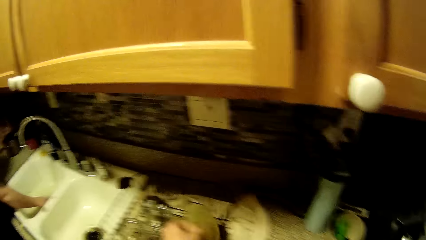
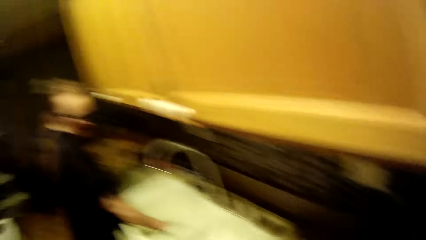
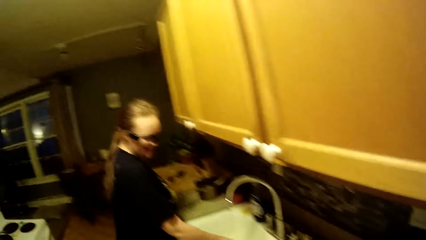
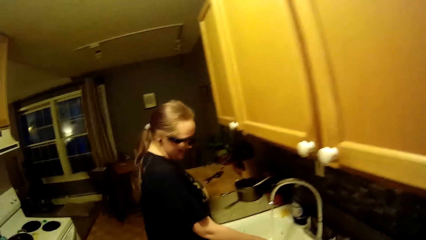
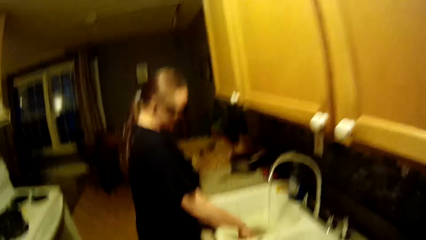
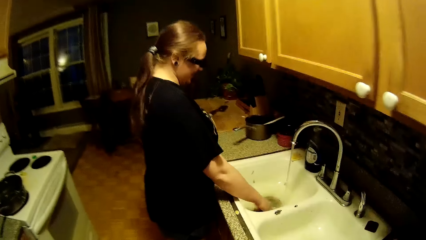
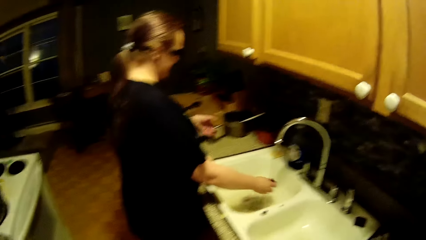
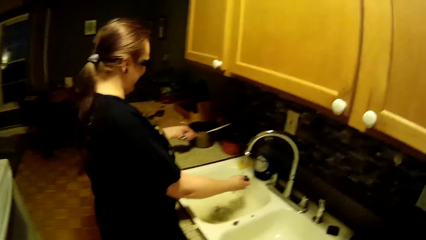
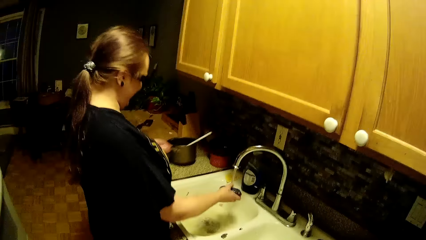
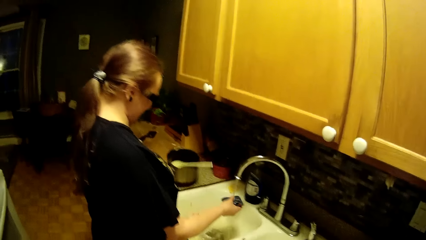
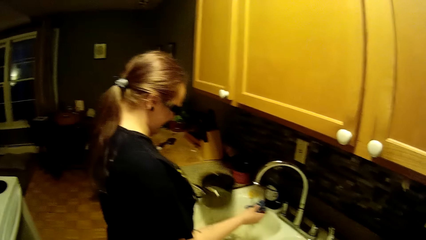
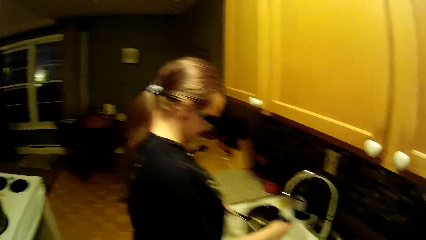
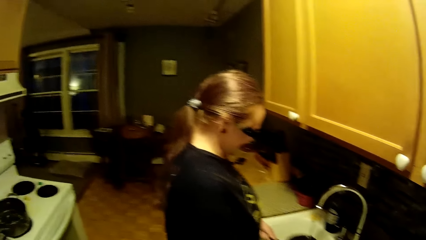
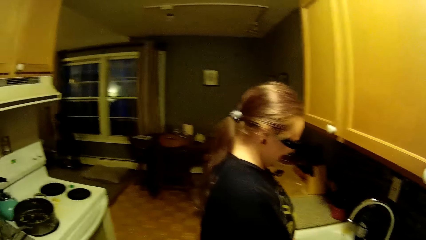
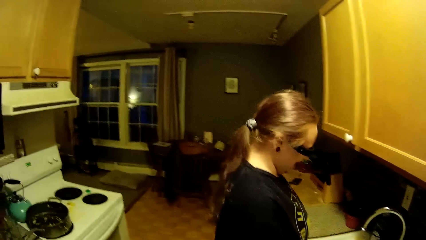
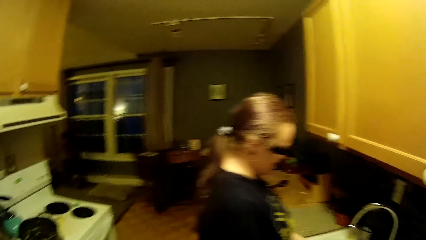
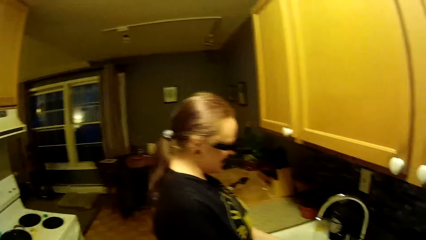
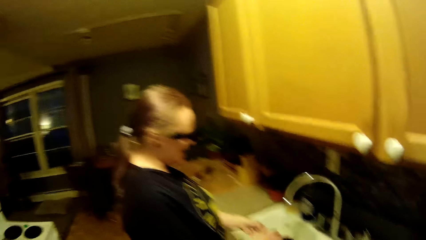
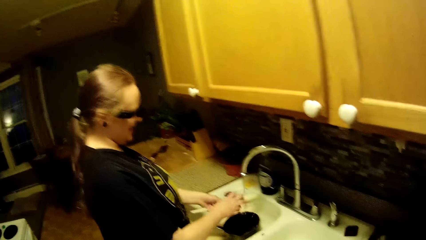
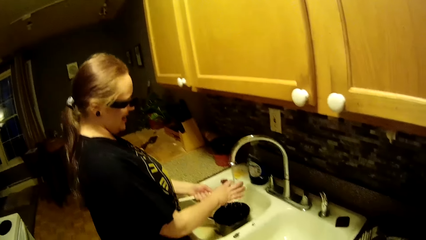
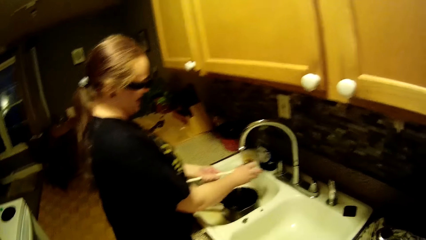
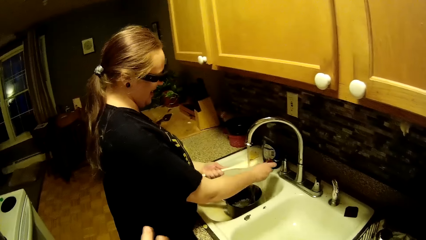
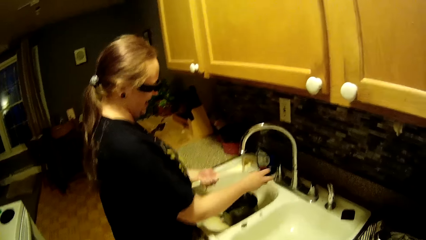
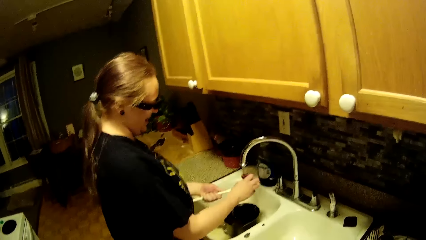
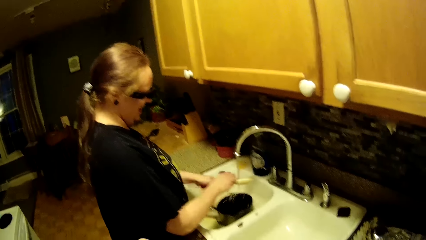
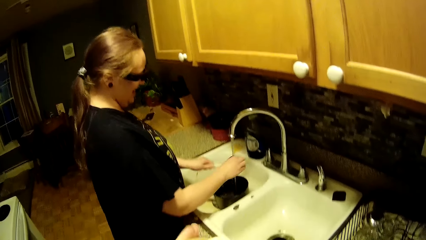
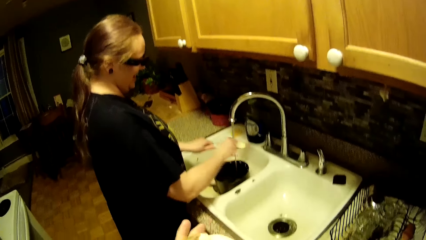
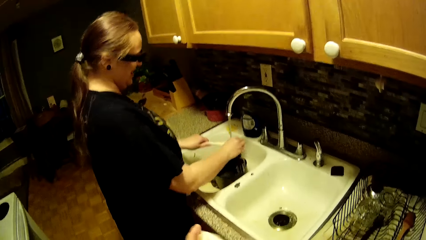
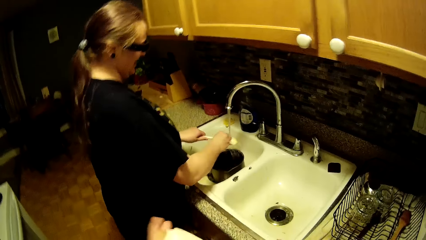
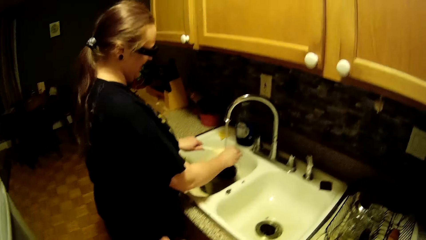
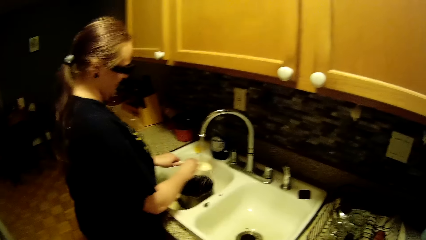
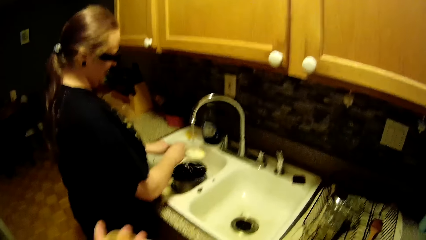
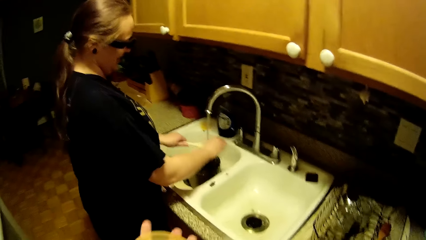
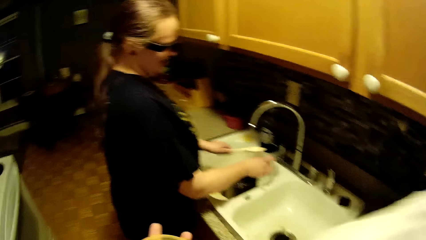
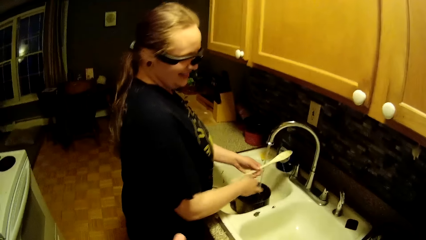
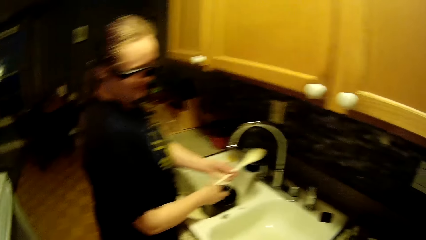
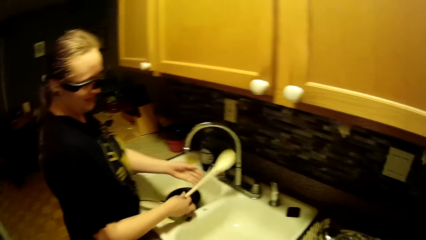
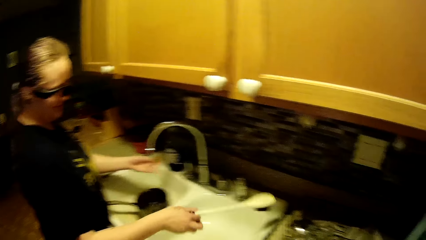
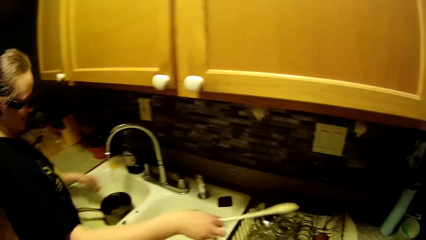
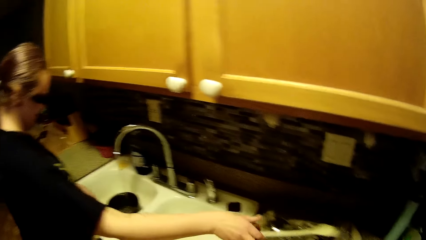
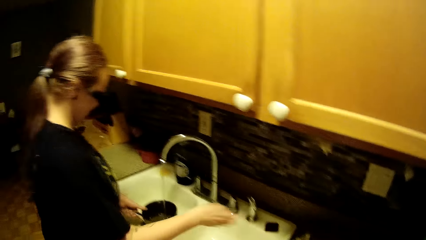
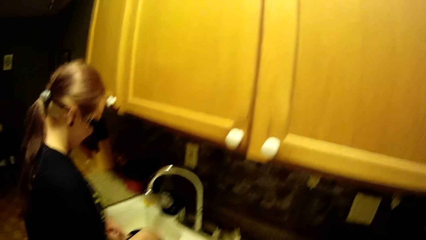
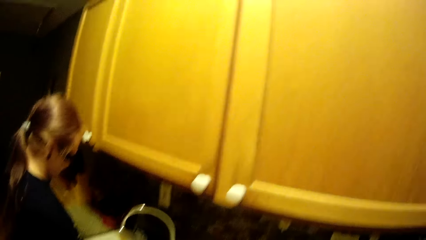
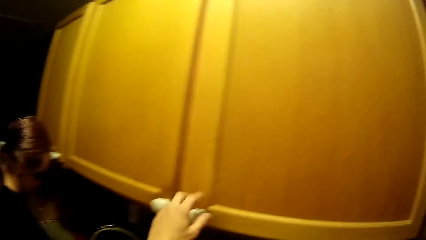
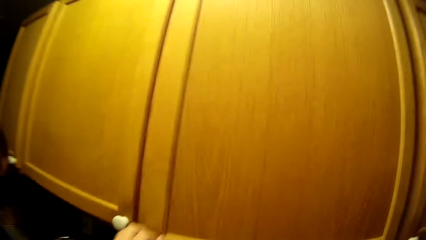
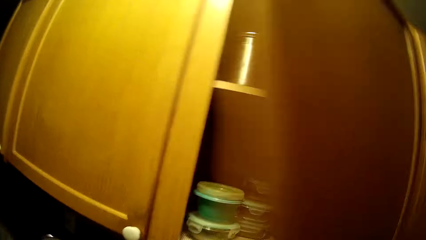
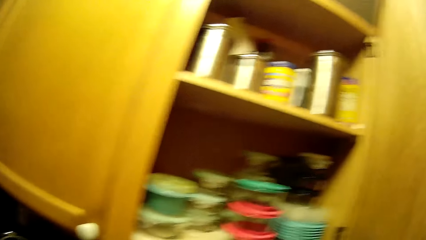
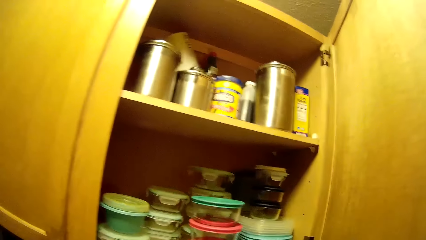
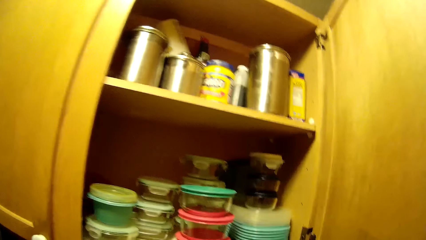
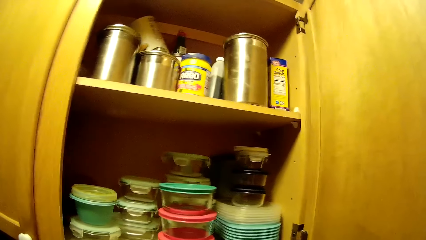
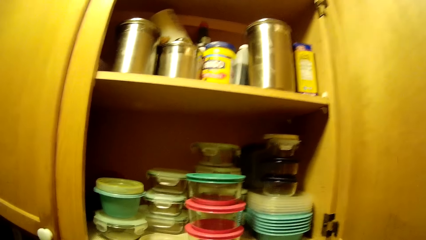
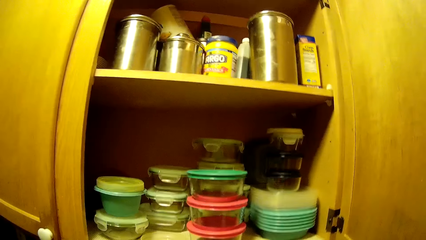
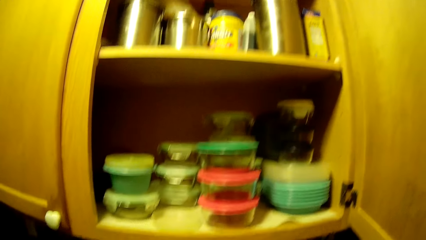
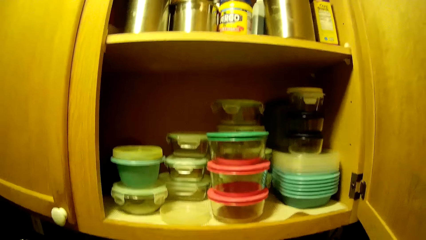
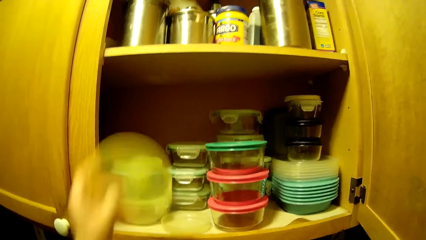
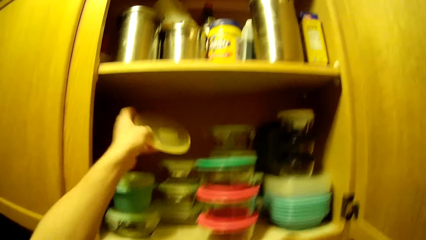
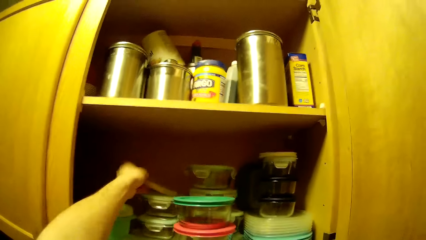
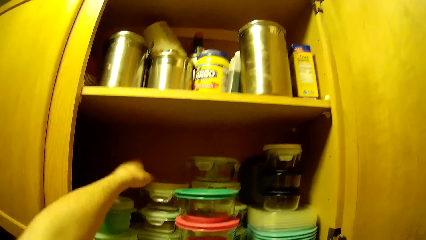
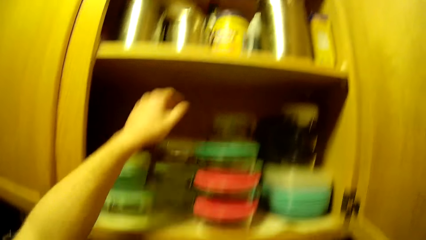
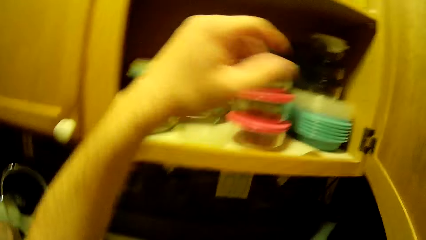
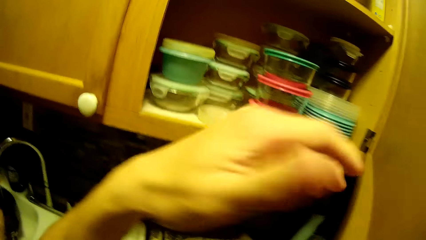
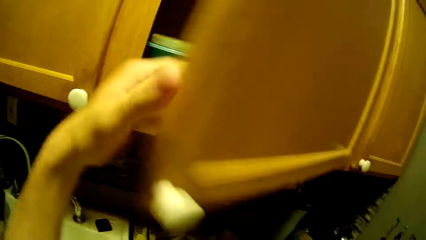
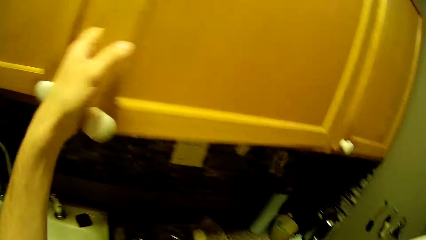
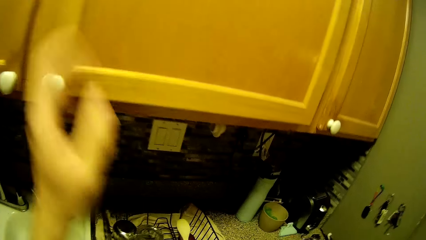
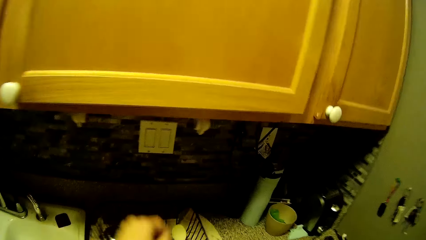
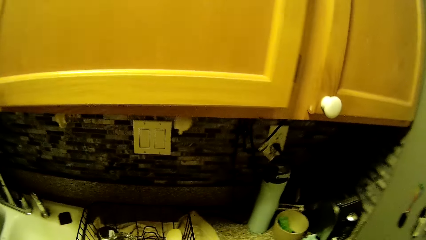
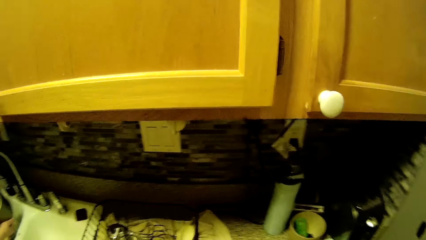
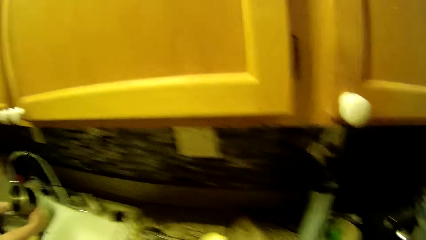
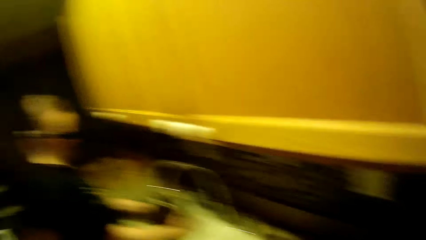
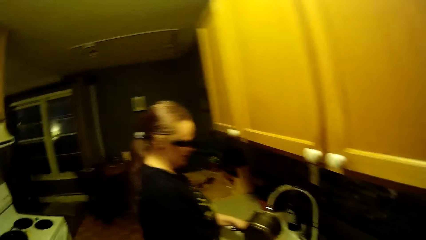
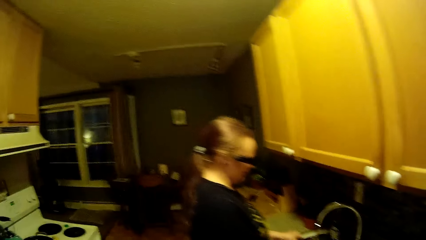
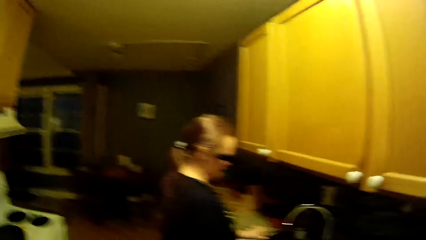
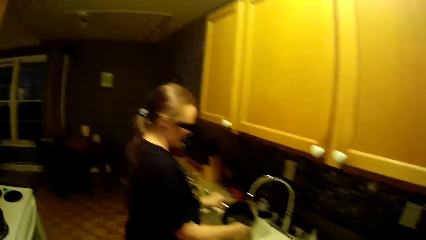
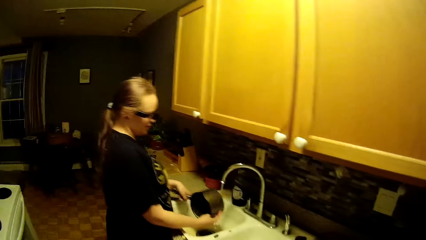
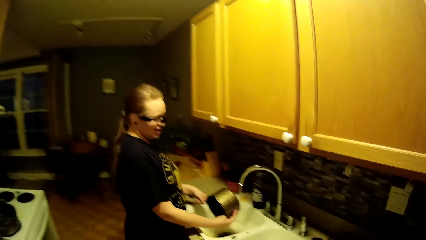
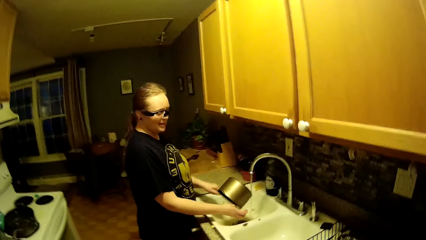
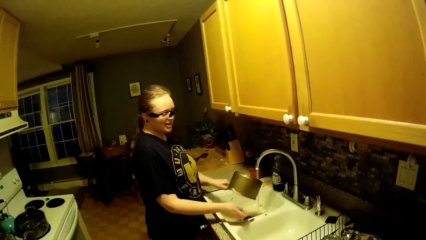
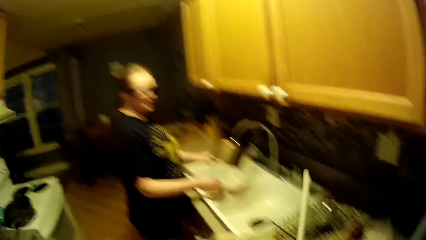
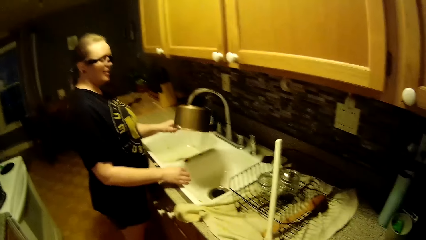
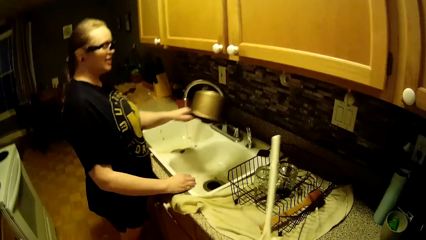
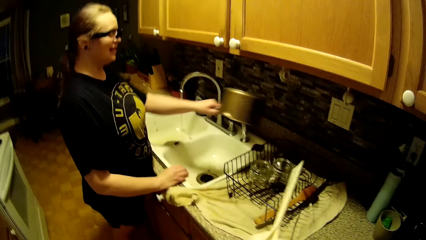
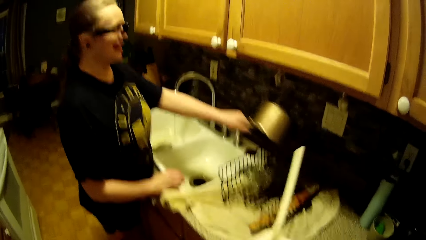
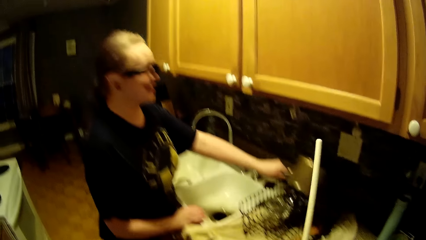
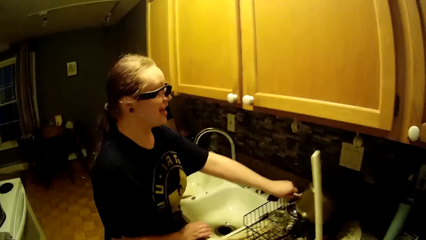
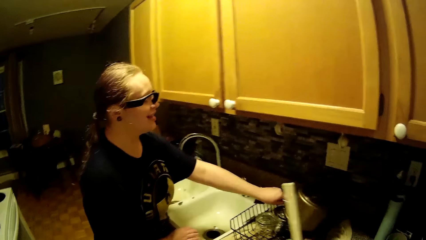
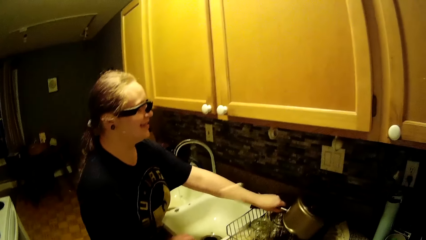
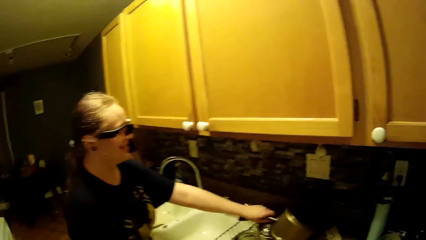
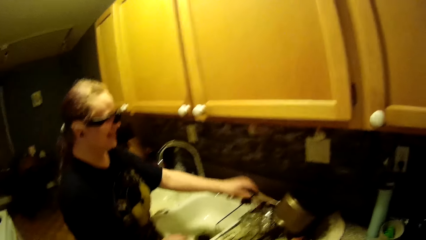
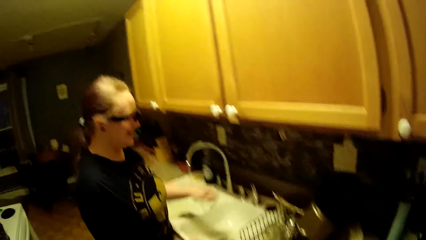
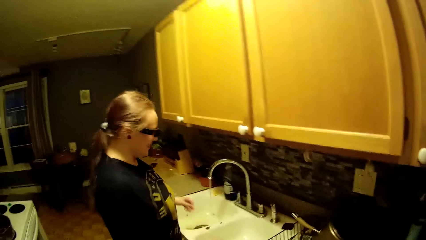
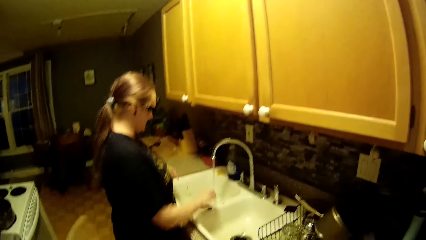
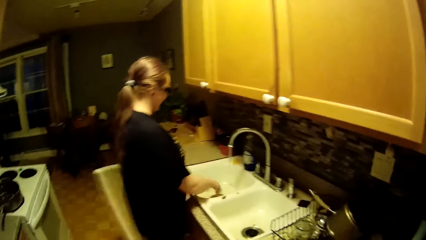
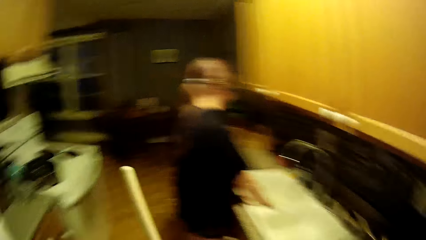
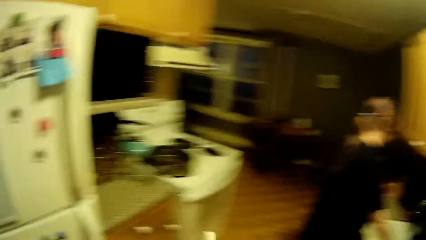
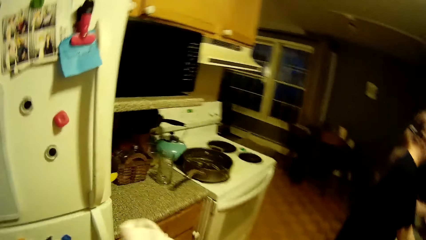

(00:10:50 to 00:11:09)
The camera wearer picks up a plastic cover or lid from the plate rack with his left hand. The woman washes the sponge in the sink with her right hand. The woman picks up a pot on the kitchen counter with her left hand. The woman washes a white spoon on her left hand with a sponge on her right hand in the kitchen sink. The camera wearer wipes the lid with a towel. The woman passes the white kitchen spoon on her left hand to her right hand. The woman drops the white kitchen spoon in the plate rack with her right hand. The woman holds the pot with her left hand. The camera wearer opens the cupboard with his left hand. He puts the plastic cover on the container in the cupboard with his left hand. He closes the cupboard with his left hand. He takes a wooden spoon from the rack. The woman rinses the pot in the kitchen sink with both hands. The woman puts her right hand in the kitchen sink. The woman places her right hand on the kitchen sink. The woman drops the pot in the plate rack with her left hand. The camera wearer holds the wooden spoon.
